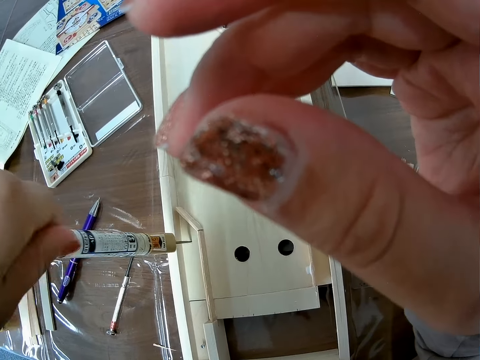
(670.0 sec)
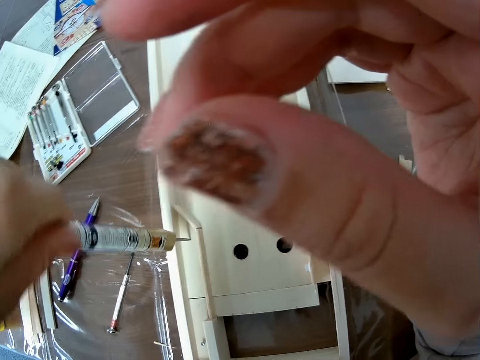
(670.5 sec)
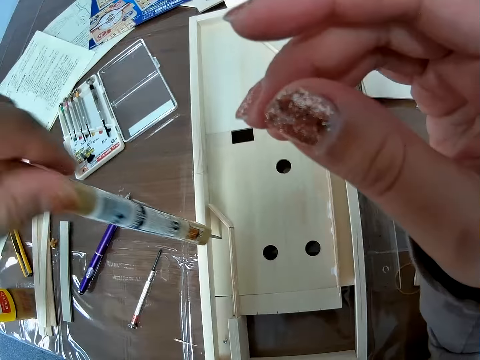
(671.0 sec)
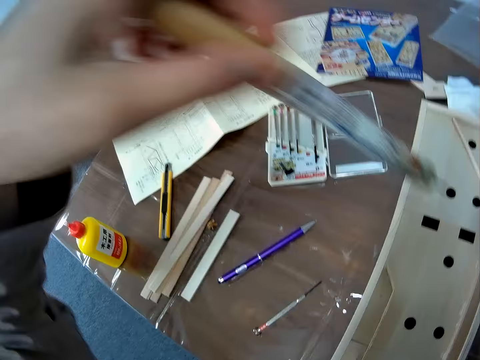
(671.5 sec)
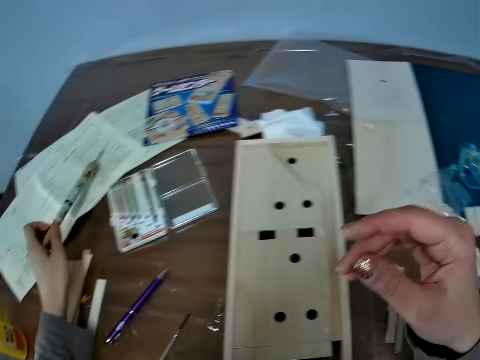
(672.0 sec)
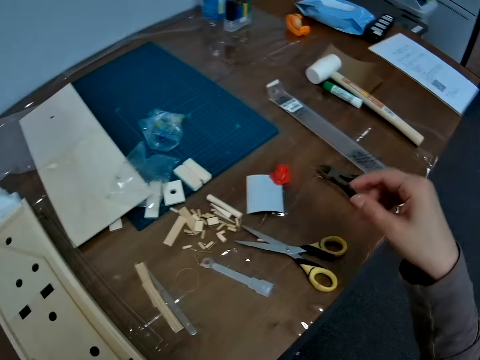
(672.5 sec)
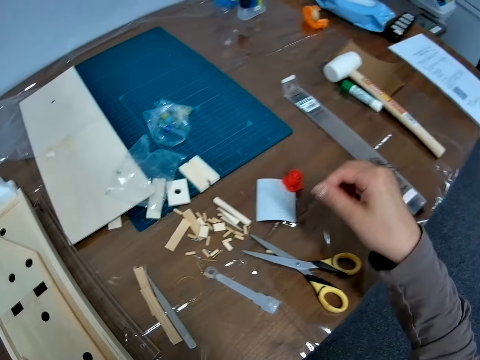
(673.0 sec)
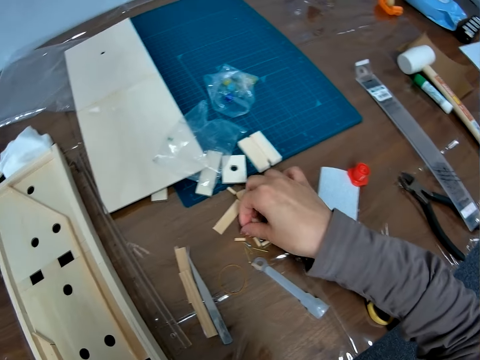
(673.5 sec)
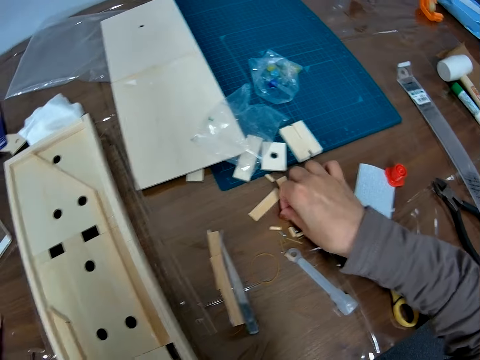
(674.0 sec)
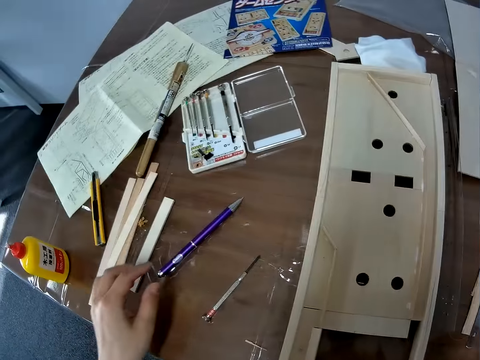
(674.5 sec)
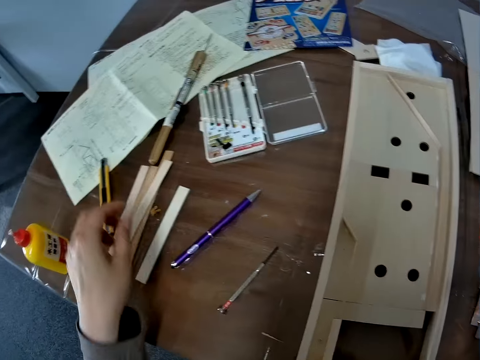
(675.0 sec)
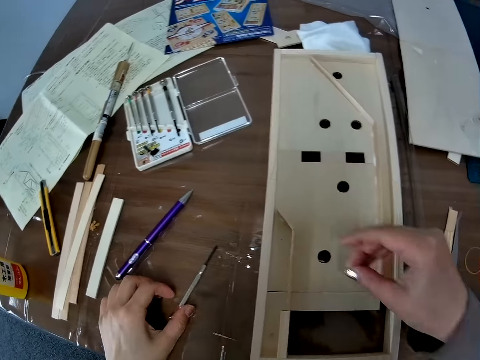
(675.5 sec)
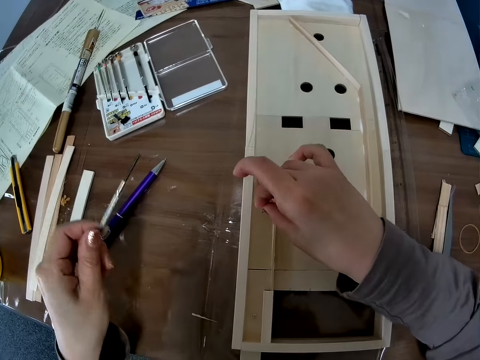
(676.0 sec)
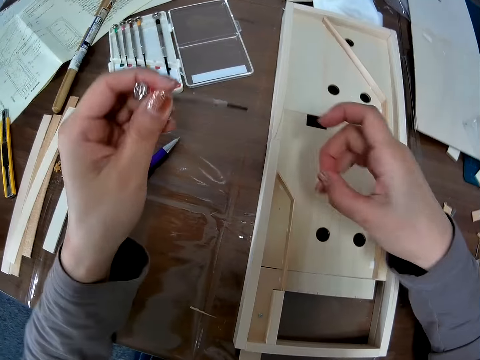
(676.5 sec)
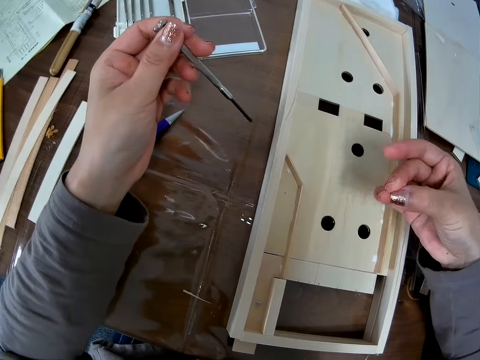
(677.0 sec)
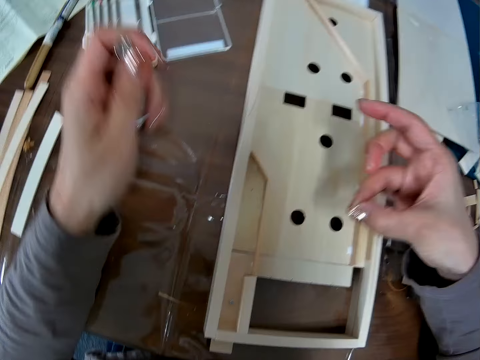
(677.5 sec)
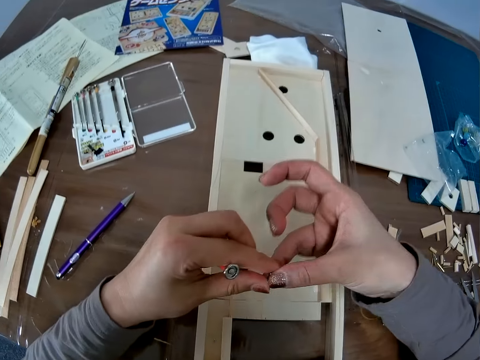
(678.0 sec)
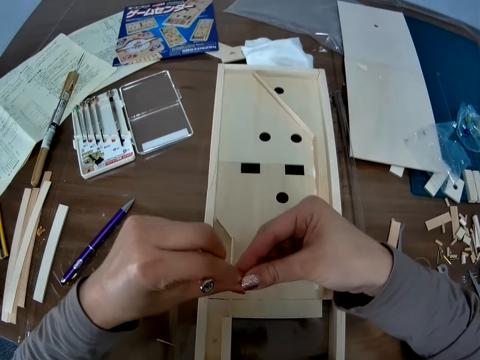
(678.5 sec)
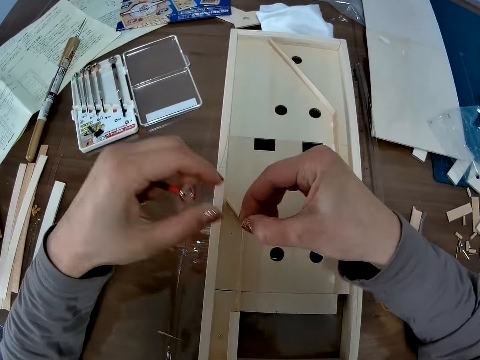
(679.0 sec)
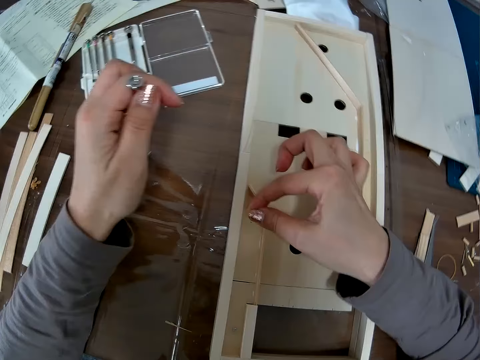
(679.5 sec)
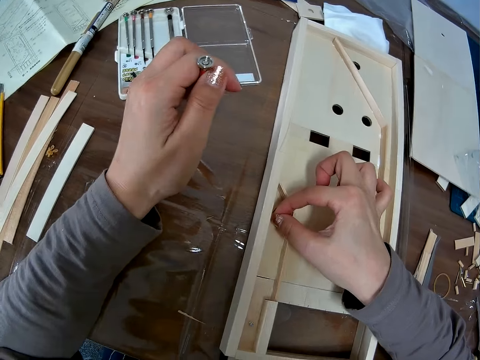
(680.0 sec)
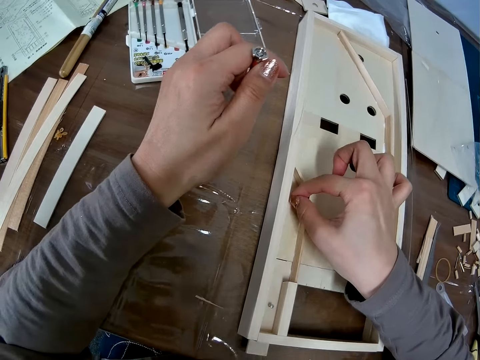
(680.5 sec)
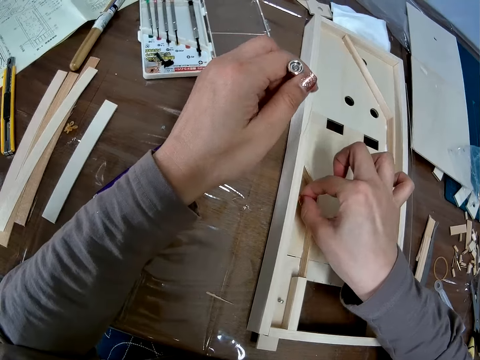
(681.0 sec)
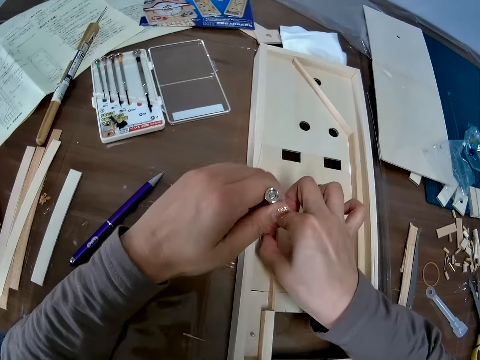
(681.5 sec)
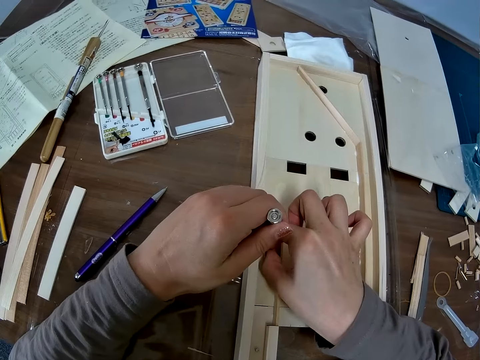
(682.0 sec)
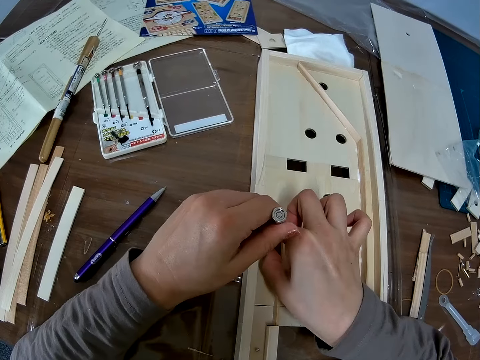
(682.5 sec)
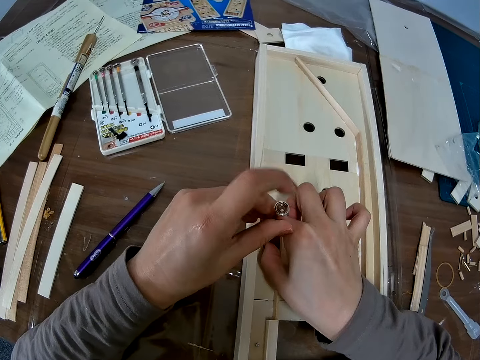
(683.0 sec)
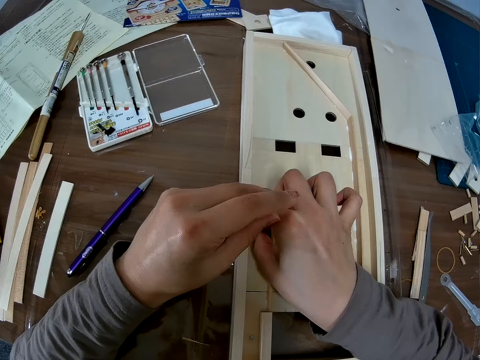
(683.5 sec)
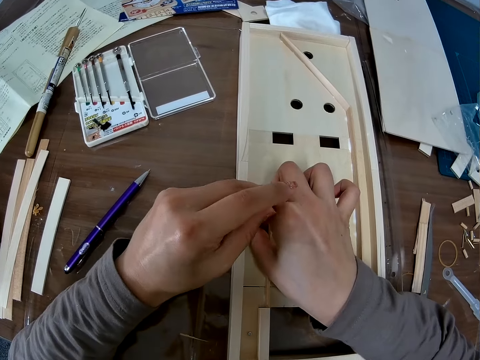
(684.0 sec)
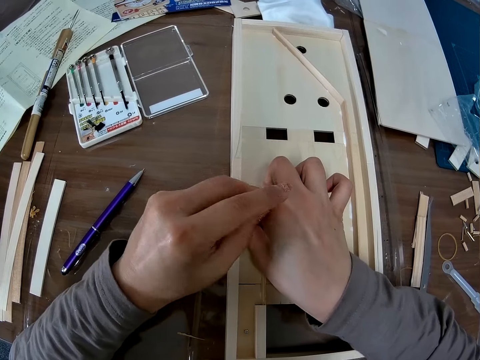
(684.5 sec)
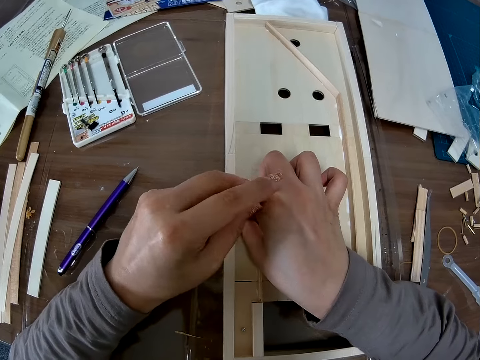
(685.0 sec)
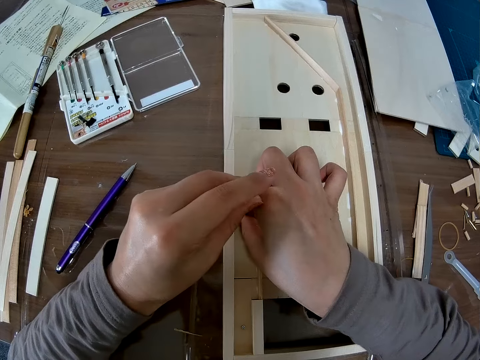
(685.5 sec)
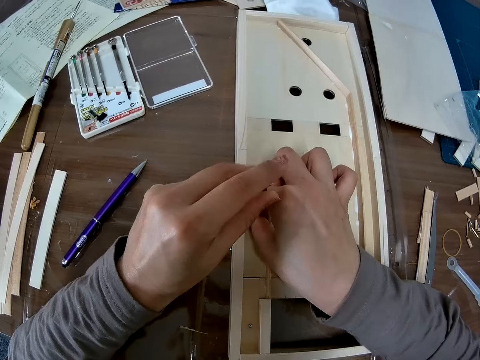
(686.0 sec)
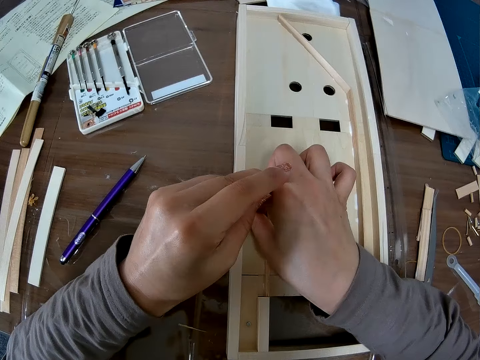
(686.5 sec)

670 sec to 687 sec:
The camera wearer drops back the hole puncher on the table with the left hand. He picks up a screw on the table with his left hand. He picks a mini screwdriver from the table with the left hand. He turns the screw in the right hand with his fingers and holds the screw with both hands. He puts the screw into the hole in the wooden craft with the right hand. He tightens the screw into the hole with the mini screwdriver in his left hand.

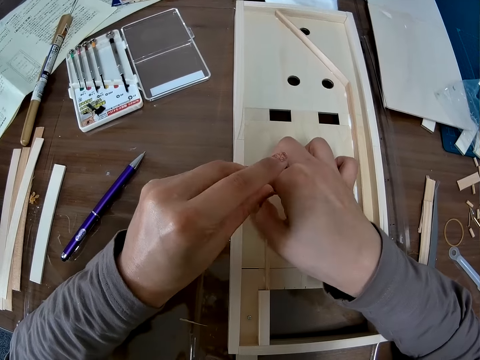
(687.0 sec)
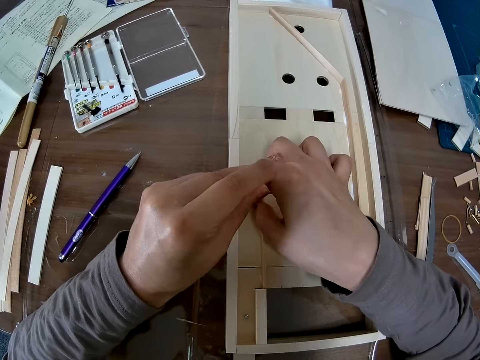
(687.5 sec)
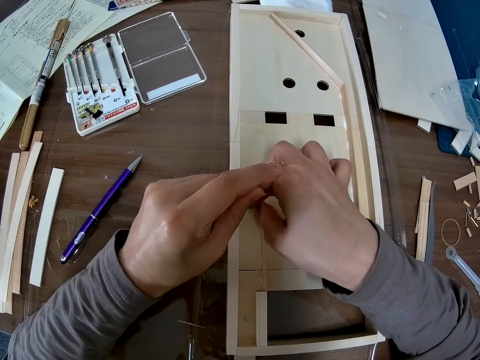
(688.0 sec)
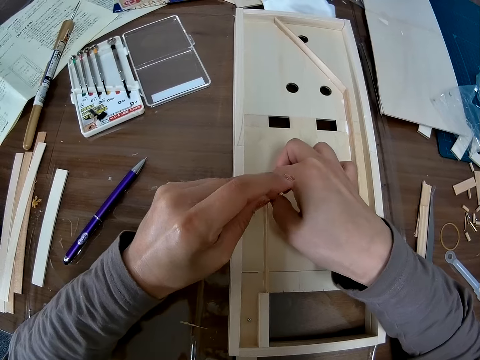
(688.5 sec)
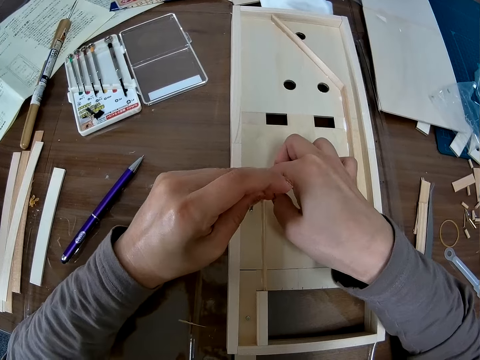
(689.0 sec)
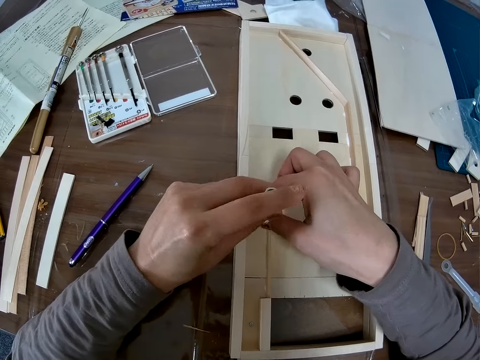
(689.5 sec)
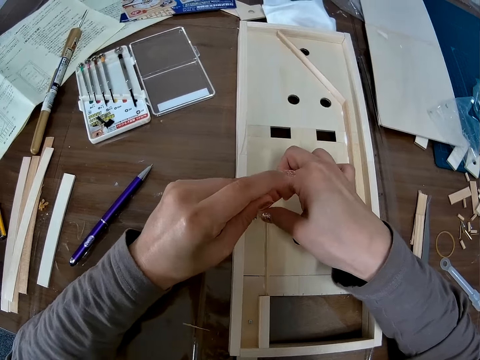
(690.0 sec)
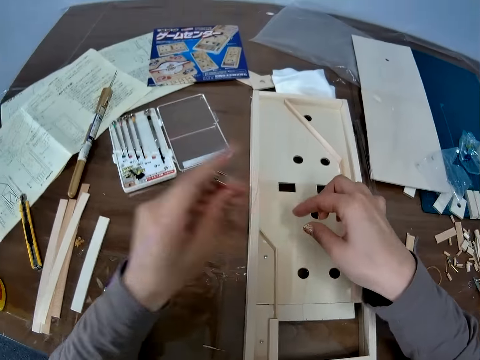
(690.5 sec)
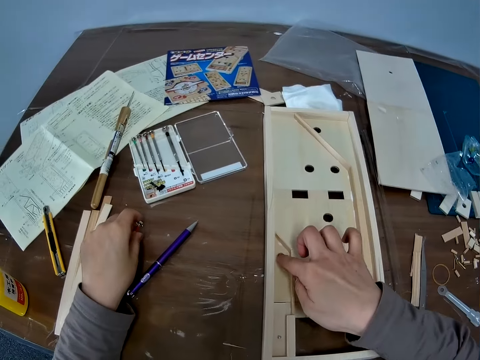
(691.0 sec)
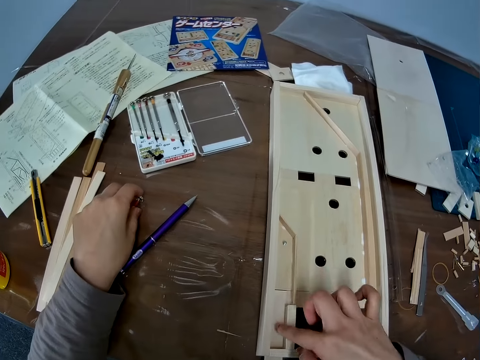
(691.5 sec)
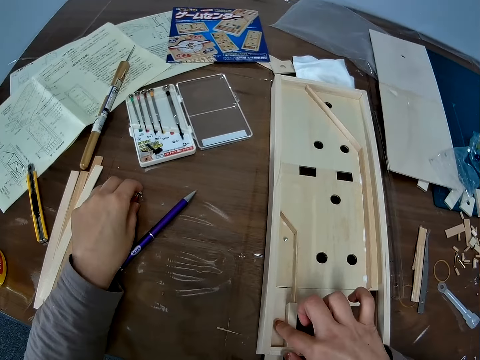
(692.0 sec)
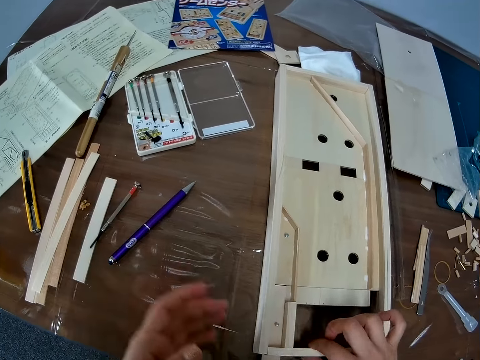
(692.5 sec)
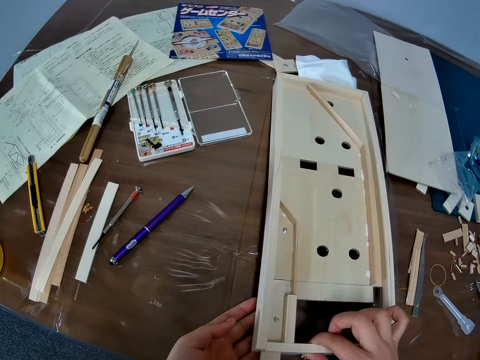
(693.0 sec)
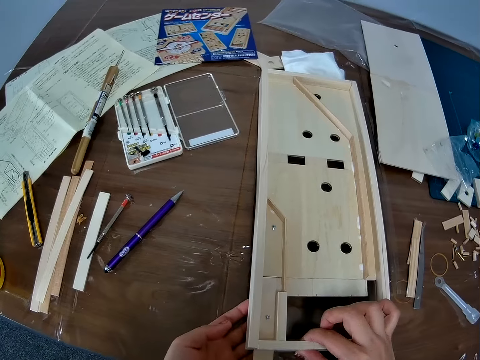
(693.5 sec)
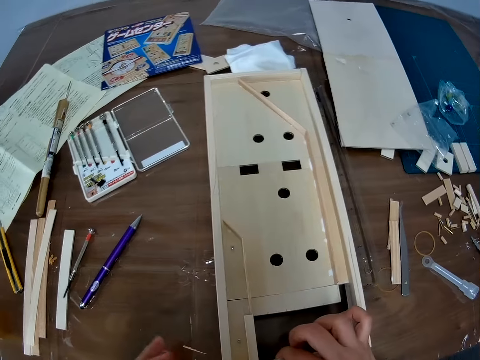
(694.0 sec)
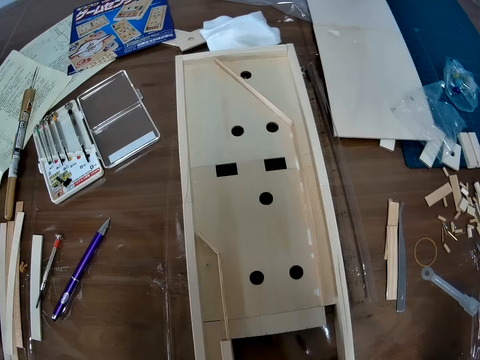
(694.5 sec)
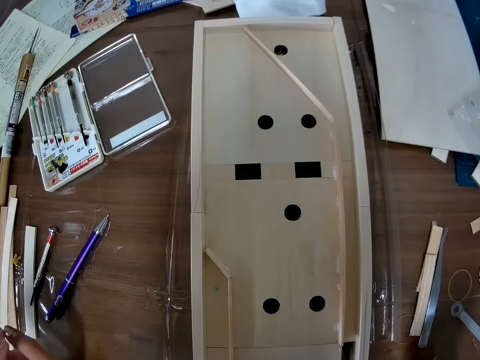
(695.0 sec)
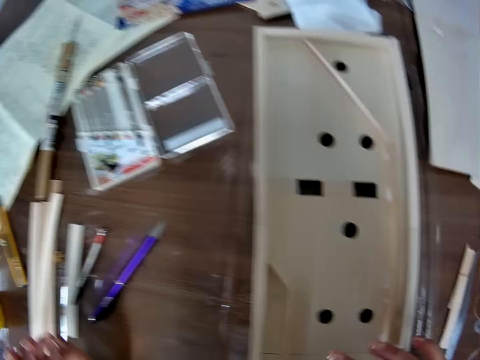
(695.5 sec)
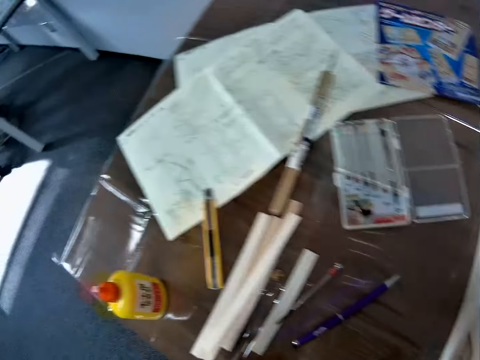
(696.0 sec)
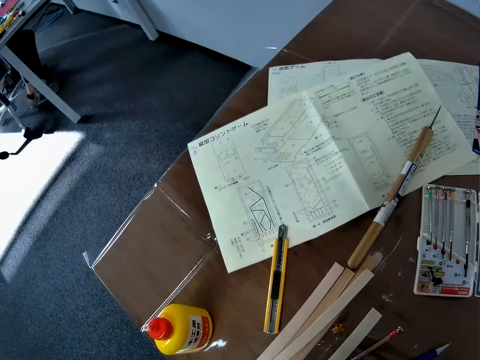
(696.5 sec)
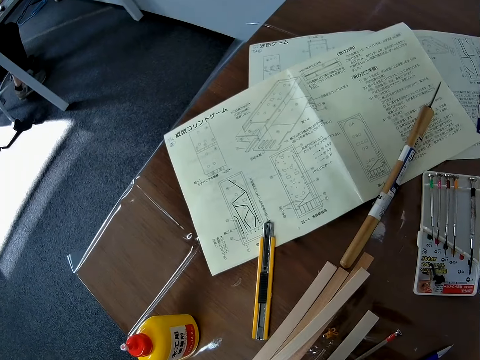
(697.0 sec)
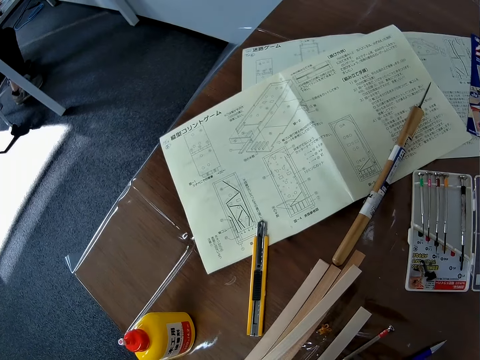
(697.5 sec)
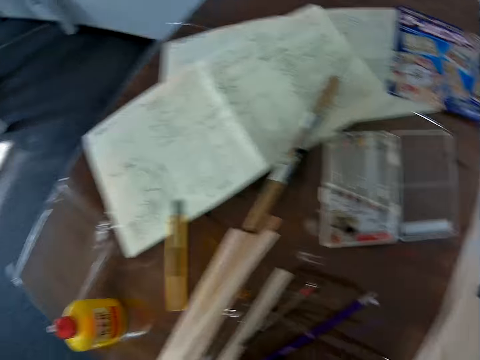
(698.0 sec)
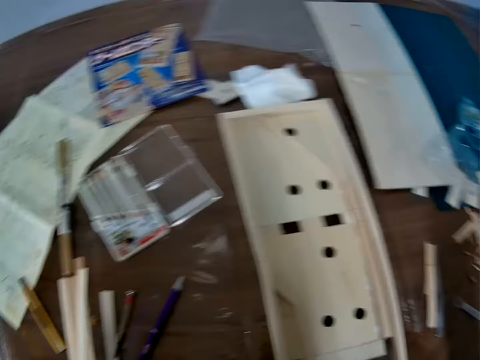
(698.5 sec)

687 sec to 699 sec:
The camera wearer drops the screwdriver in her left hand back on the table. She holds the top of the screw on the model with a right hand finger. She holds another top of the screw on the model with a right hand finger. She lifts the model with both hands. She adjusts the wooden craft with her hands. She moves her hands off the model and moves the right hand over the model structure.
